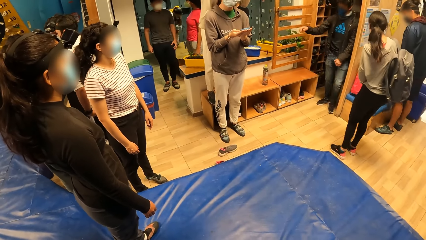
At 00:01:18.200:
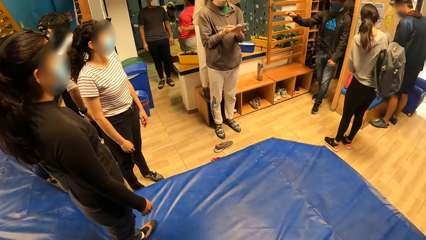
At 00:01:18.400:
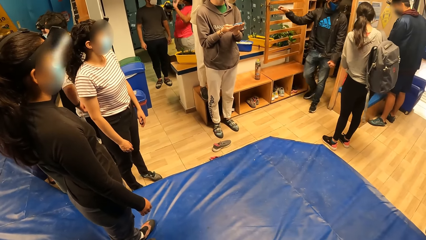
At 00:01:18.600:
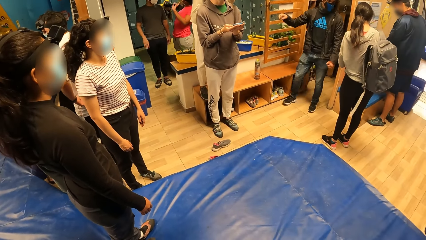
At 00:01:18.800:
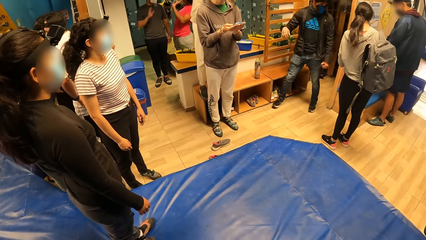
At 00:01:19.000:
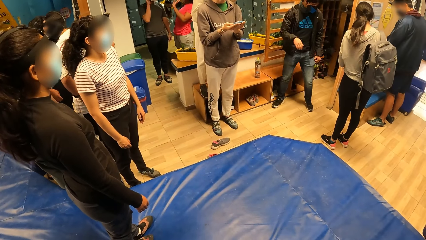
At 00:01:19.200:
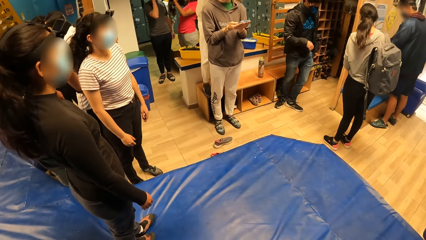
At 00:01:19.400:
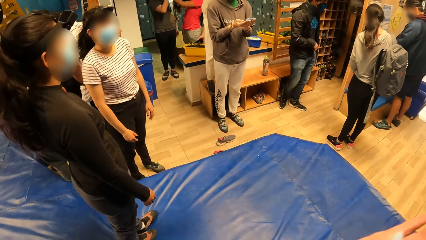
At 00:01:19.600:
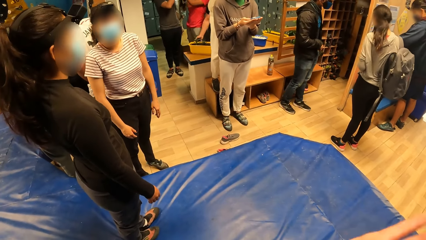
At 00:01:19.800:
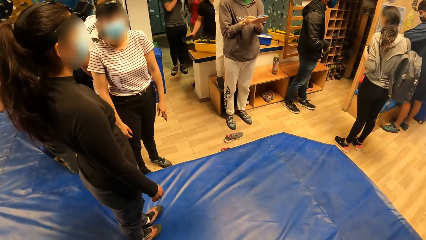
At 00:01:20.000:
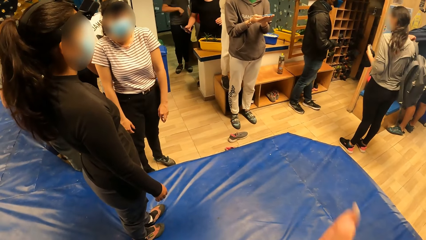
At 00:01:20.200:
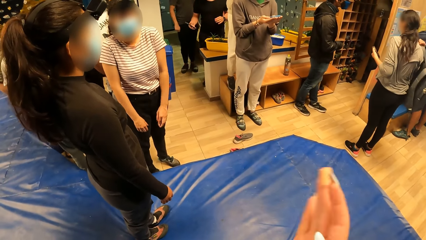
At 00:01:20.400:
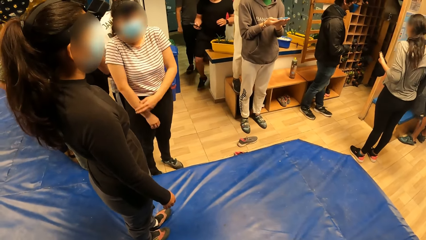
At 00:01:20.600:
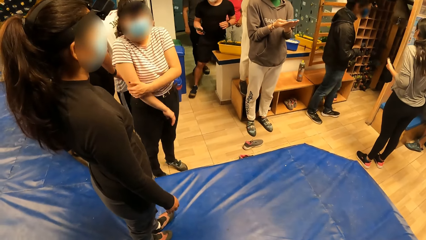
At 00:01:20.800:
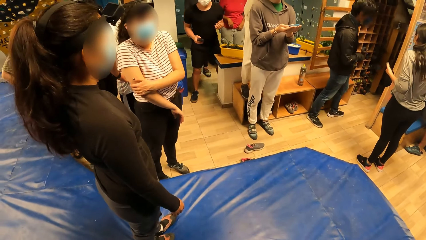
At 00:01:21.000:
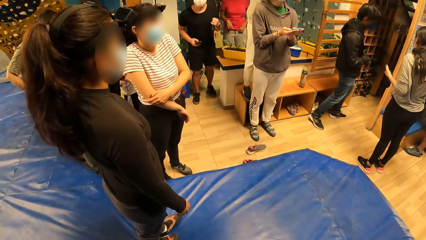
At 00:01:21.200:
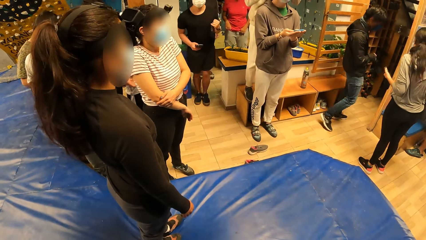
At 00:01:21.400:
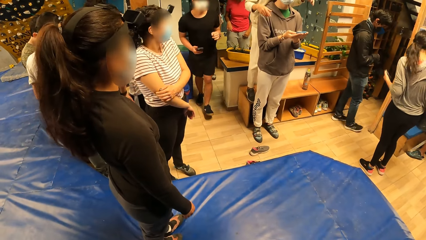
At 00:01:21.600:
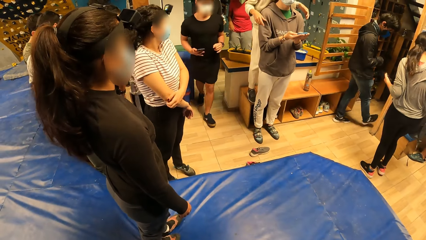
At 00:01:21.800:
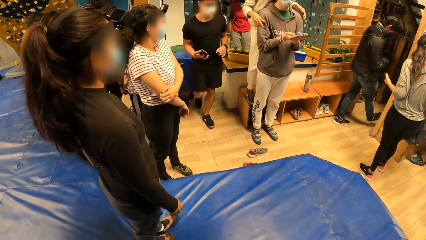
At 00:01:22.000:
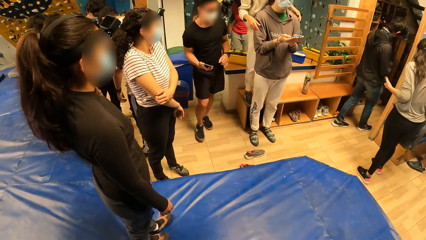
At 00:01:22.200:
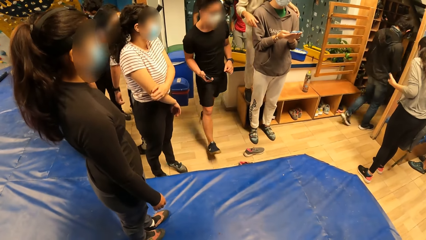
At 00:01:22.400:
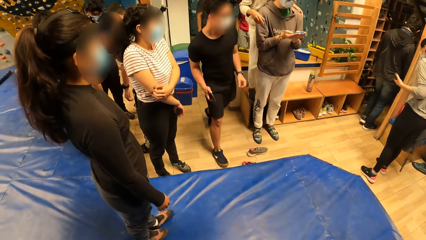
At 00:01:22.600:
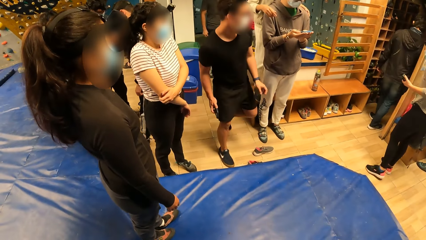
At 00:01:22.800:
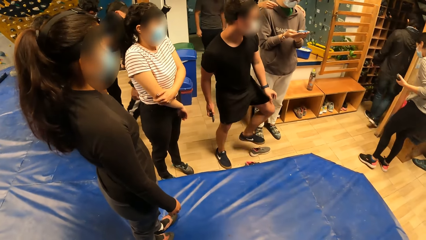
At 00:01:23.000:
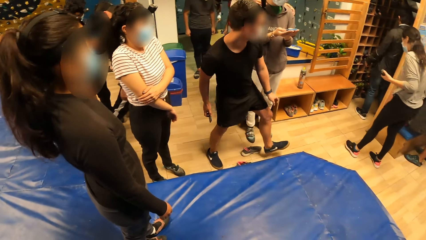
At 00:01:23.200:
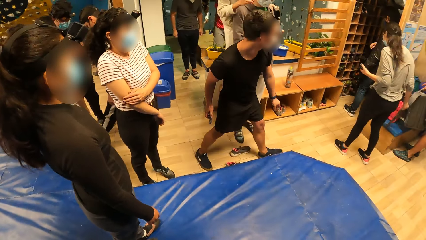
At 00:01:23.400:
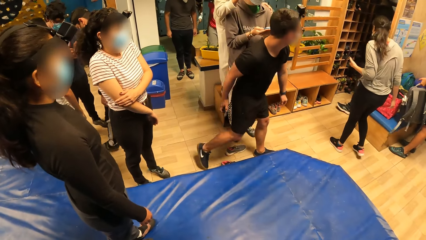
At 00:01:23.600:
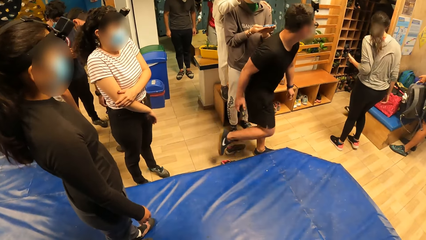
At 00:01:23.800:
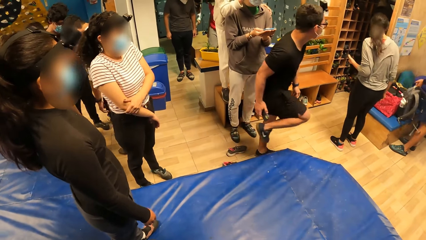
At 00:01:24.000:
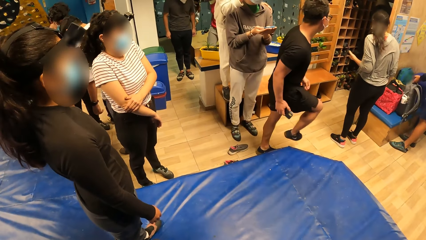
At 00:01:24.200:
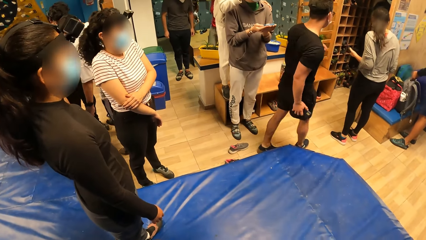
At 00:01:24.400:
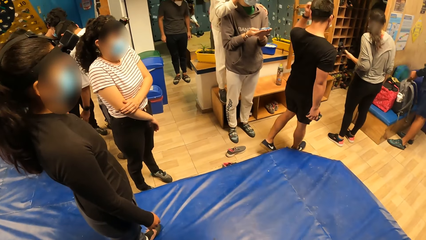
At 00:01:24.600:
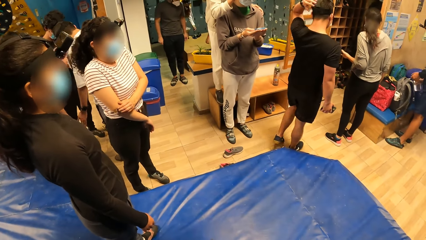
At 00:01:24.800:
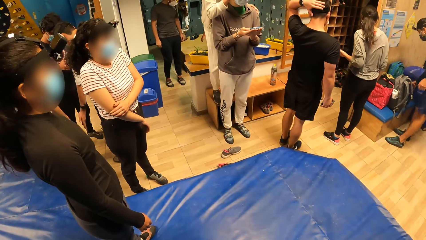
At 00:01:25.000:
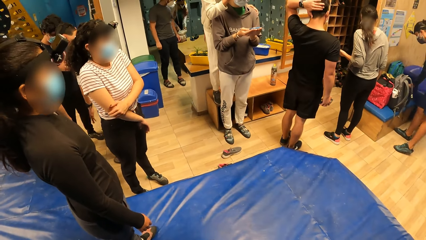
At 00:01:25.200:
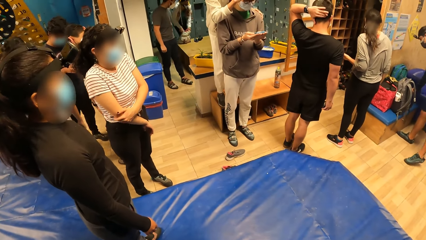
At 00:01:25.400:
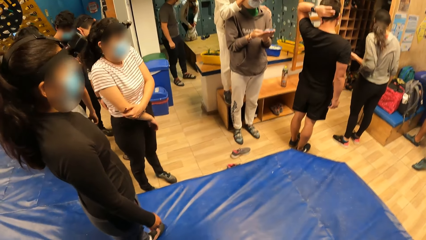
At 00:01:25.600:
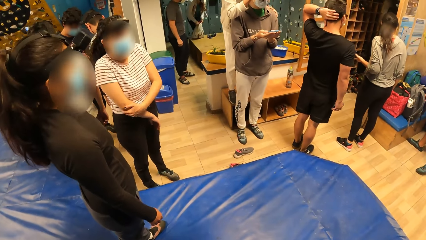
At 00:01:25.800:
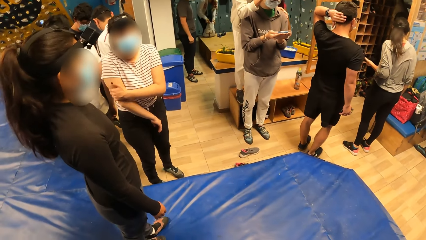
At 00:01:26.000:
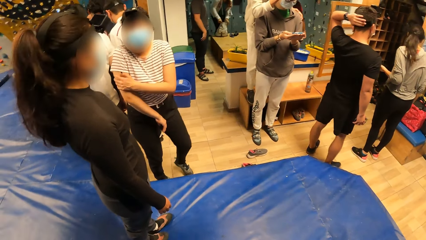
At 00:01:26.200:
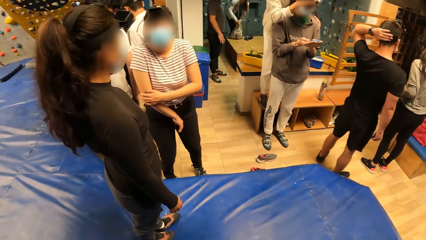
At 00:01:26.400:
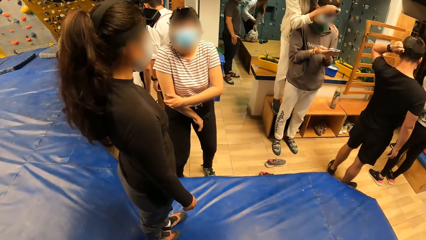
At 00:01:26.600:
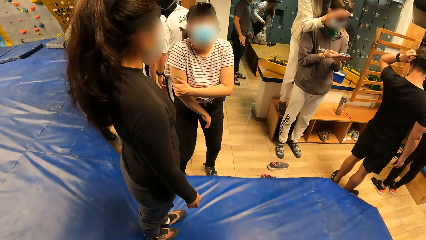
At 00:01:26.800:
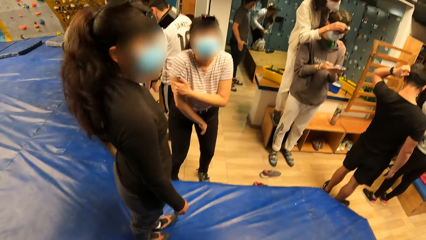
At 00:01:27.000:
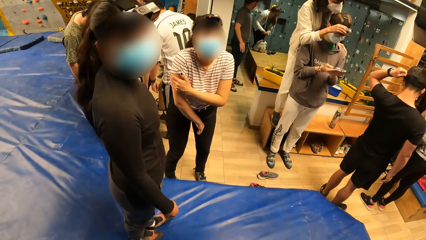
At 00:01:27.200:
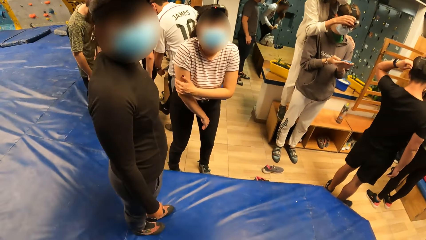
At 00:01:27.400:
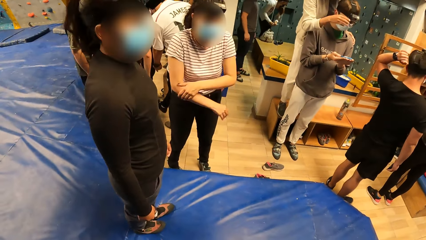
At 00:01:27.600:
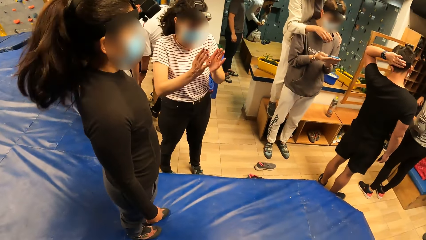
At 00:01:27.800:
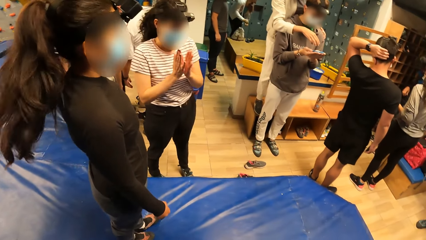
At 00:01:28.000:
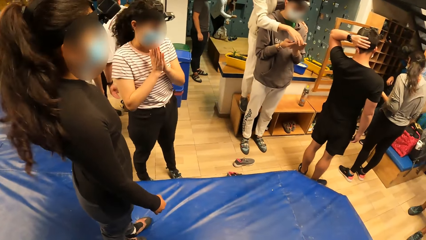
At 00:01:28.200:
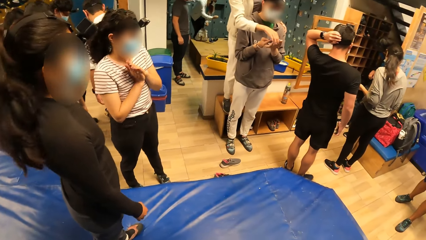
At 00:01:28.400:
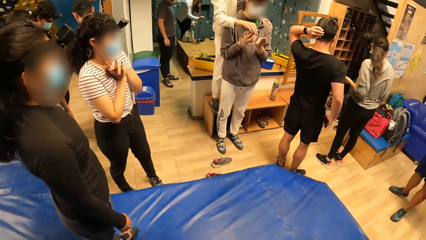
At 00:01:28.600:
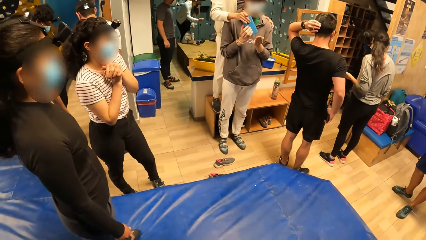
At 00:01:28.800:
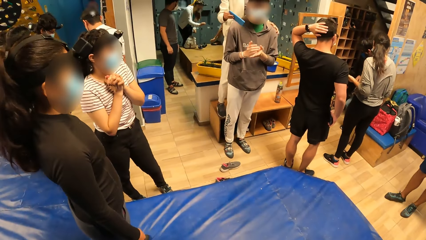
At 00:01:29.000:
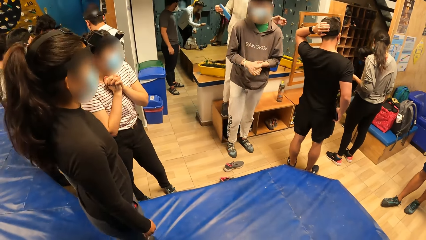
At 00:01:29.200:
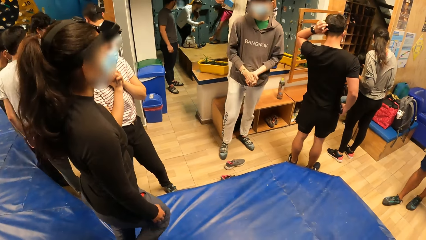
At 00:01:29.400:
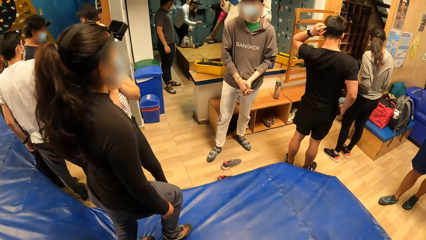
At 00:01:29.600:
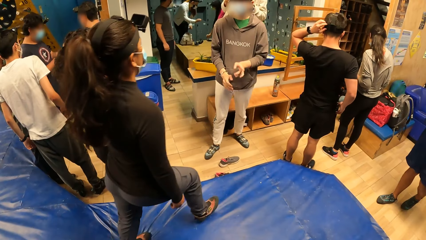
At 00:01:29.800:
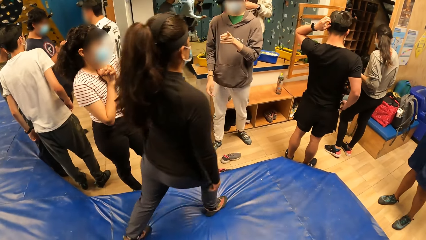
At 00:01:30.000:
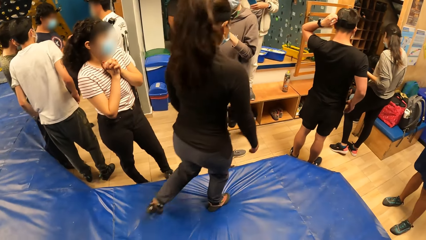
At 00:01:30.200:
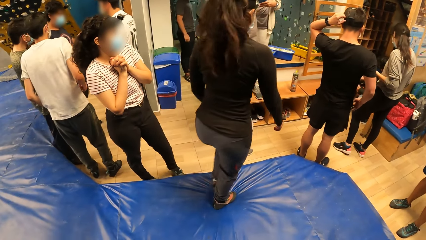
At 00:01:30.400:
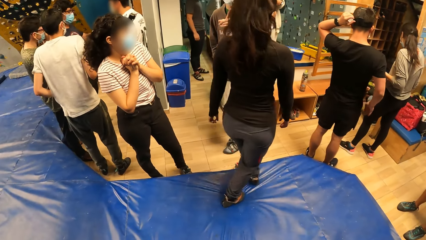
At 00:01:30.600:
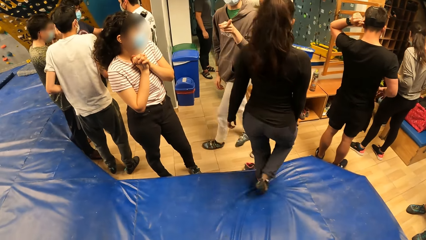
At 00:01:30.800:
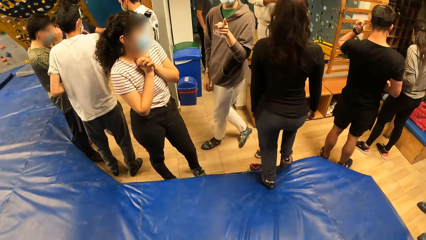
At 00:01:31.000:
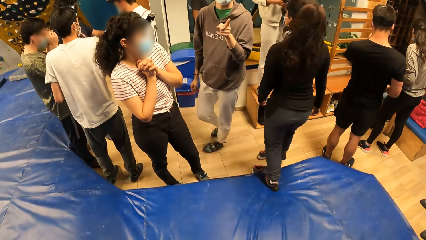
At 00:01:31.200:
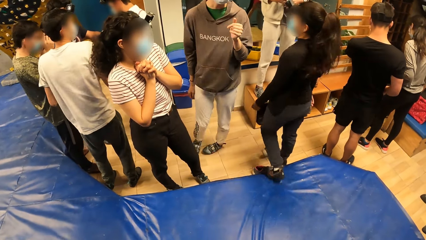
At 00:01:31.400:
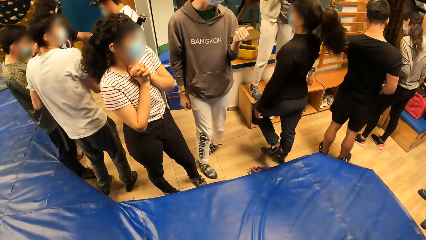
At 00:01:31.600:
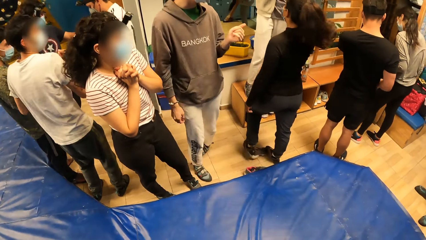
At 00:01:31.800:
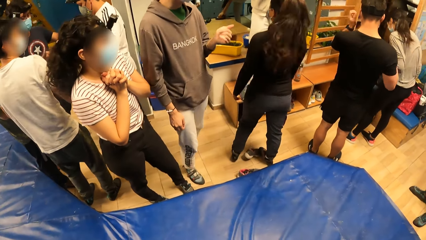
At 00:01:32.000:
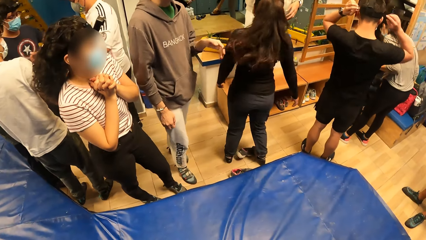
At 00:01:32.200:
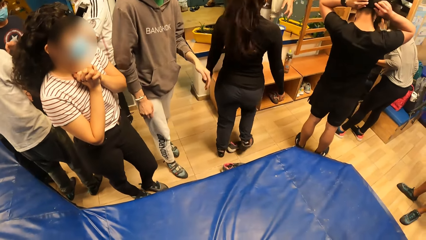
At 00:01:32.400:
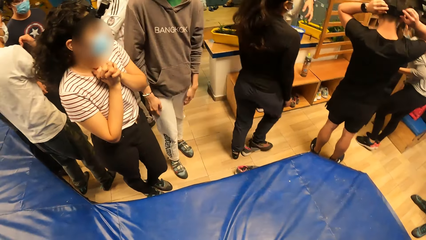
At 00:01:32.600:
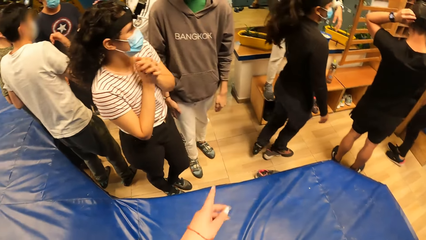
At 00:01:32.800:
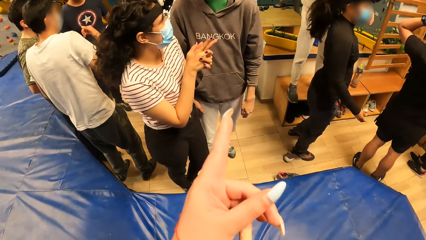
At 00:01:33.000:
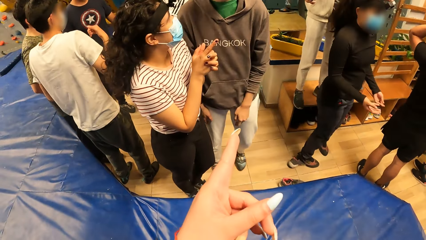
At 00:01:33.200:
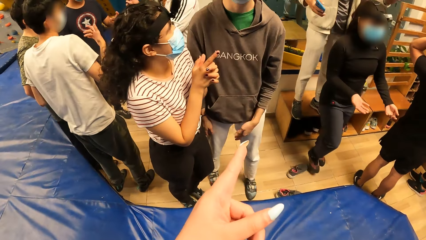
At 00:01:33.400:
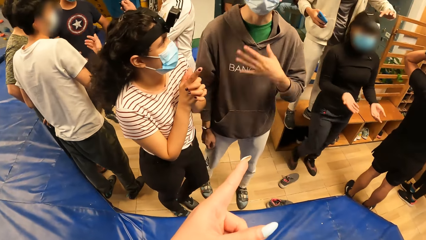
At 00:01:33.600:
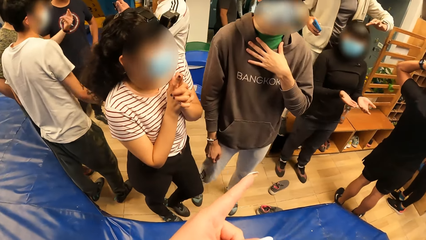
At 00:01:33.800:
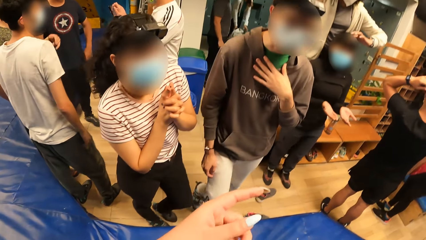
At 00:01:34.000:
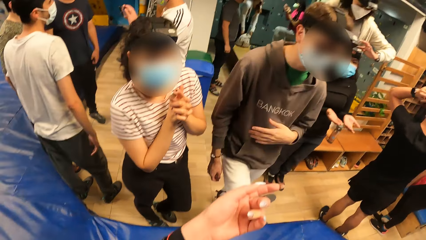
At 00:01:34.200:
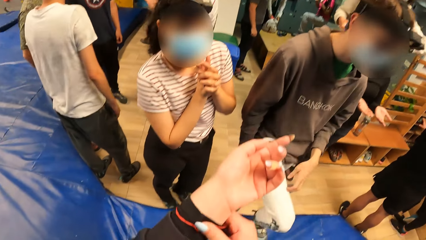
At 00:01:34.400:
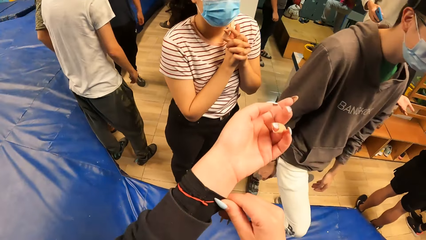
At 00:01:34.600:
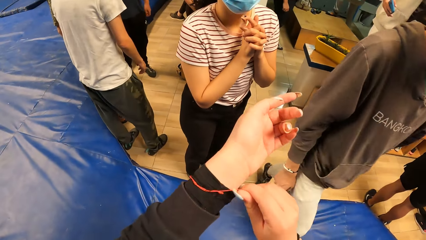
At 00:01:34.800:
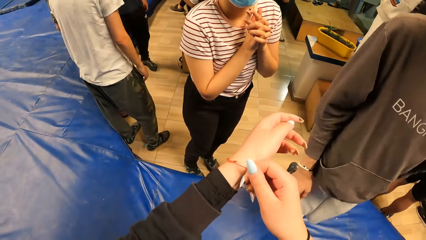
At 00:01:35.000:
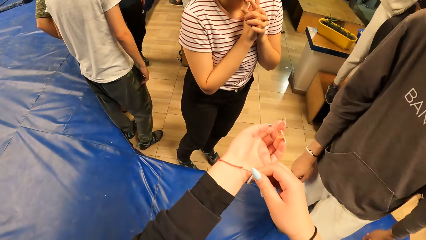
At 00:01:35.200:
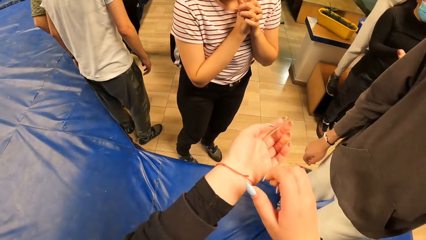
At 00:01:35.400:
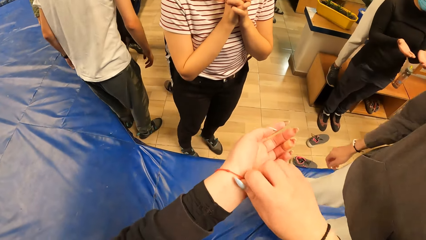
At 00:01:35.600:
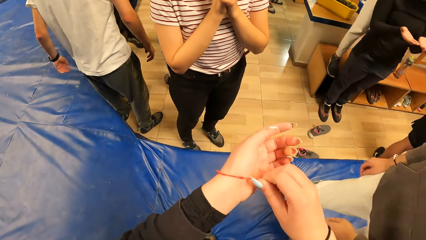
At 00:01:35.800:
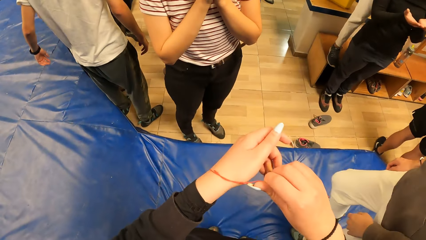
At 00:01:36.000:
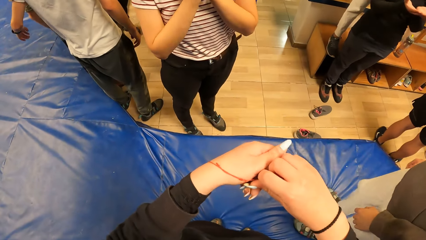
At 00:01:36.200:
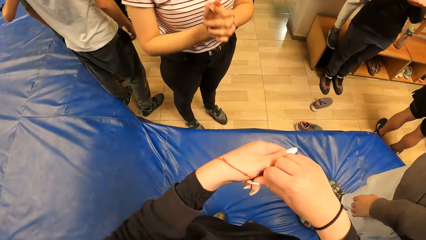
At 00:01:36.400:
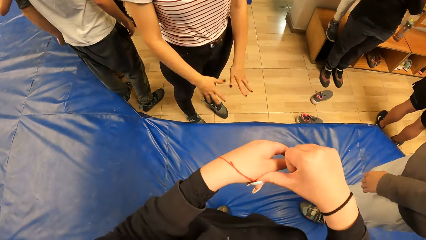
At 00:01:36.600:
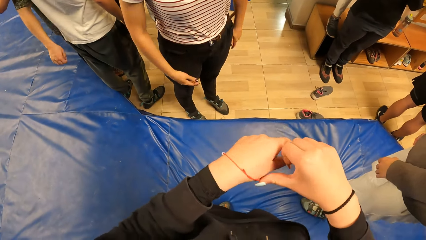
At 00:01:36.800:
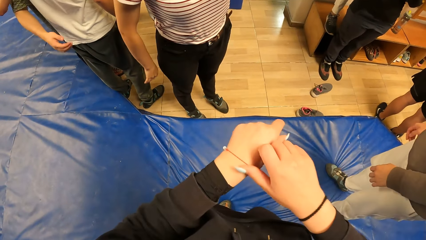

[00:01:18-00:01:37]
The camera wearer moves a hand. A woman picks up the phone from the palms of a man. The camera wearer points at another man. The other man steps on the mat. The camera wearer adjusts her bracelet.
